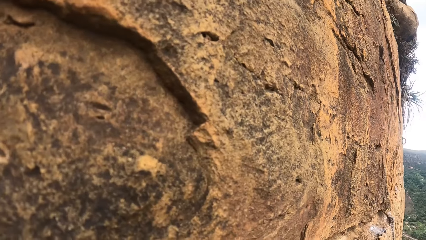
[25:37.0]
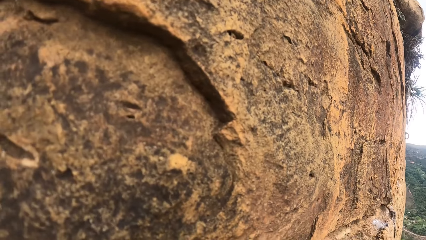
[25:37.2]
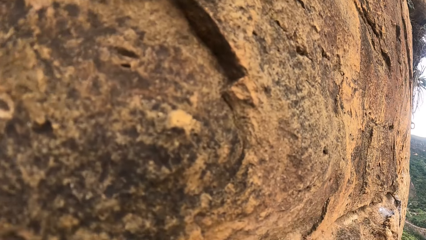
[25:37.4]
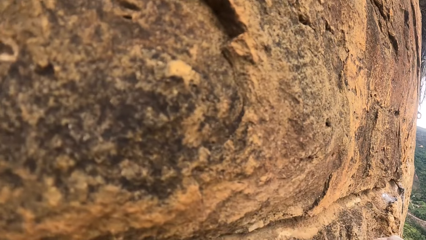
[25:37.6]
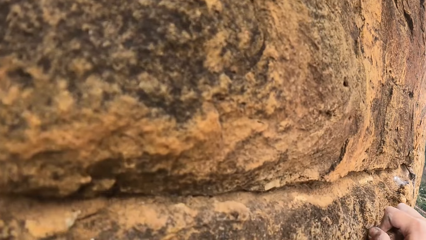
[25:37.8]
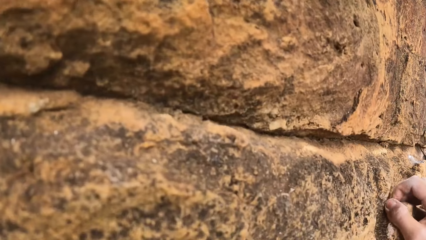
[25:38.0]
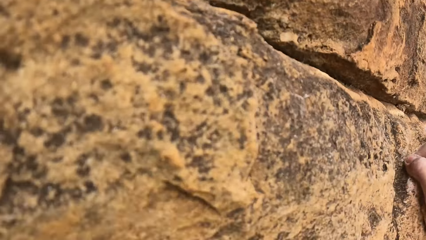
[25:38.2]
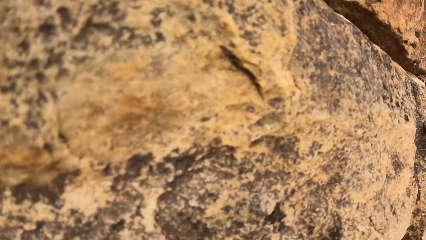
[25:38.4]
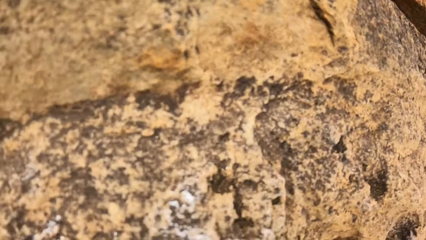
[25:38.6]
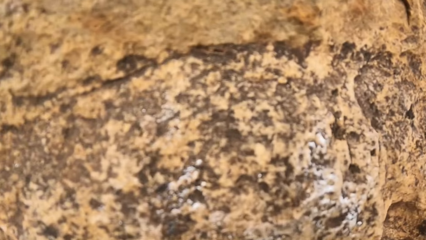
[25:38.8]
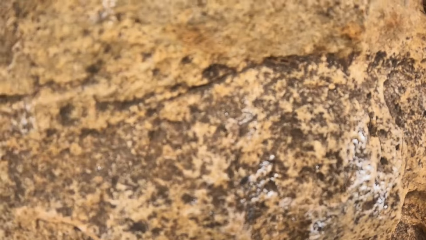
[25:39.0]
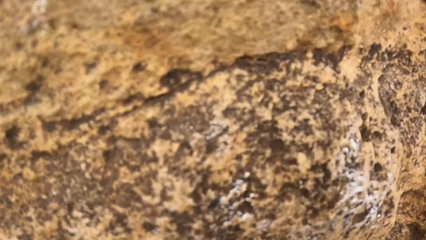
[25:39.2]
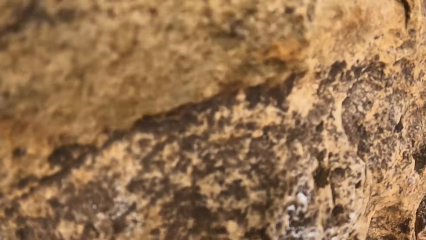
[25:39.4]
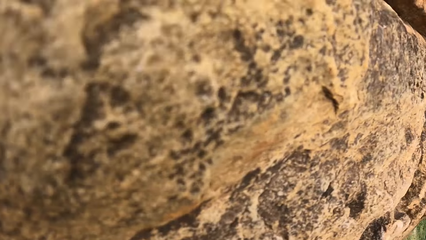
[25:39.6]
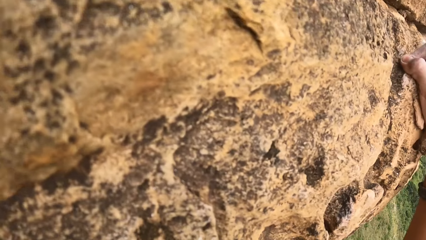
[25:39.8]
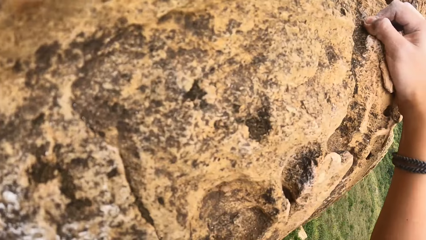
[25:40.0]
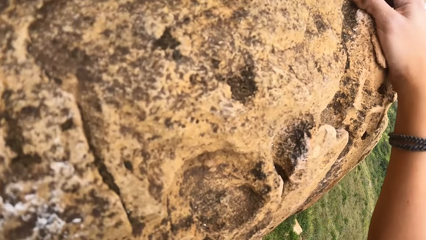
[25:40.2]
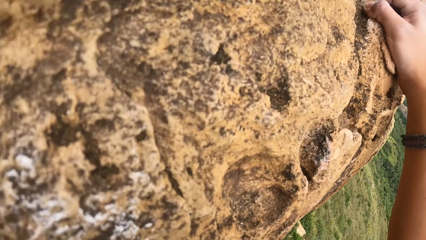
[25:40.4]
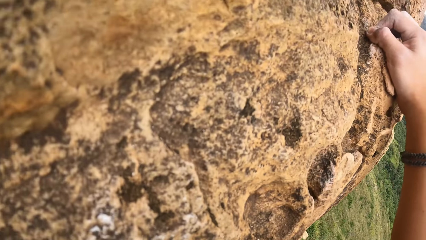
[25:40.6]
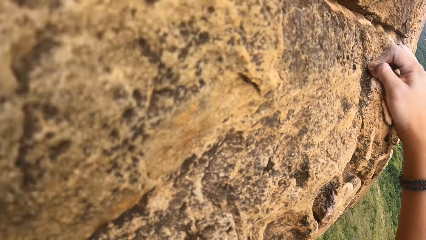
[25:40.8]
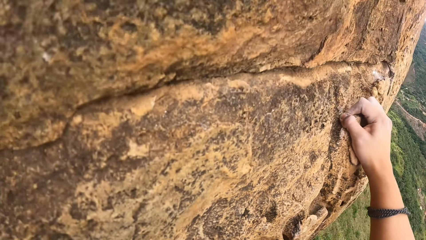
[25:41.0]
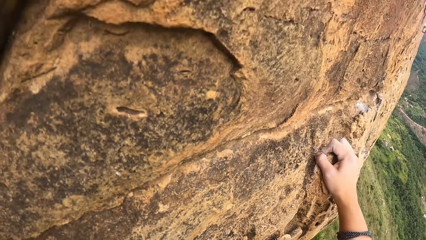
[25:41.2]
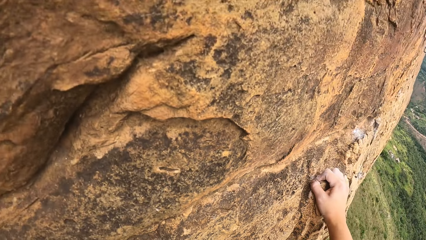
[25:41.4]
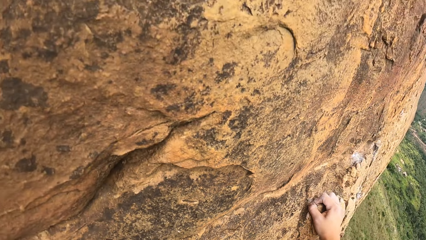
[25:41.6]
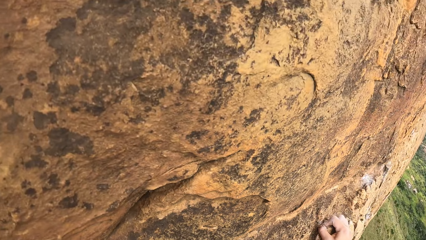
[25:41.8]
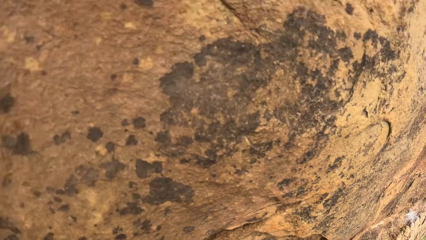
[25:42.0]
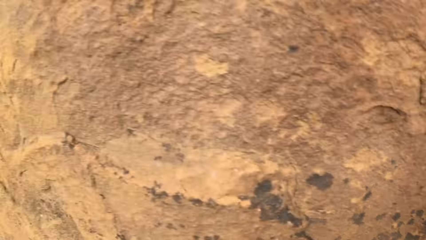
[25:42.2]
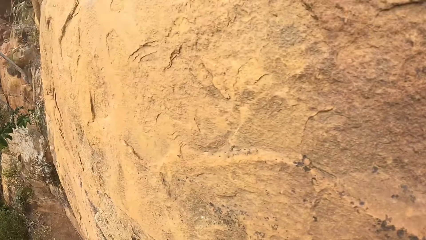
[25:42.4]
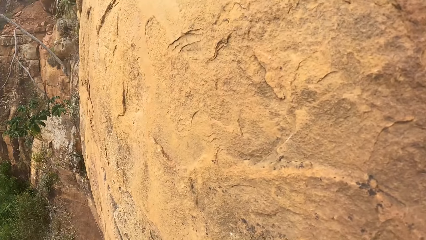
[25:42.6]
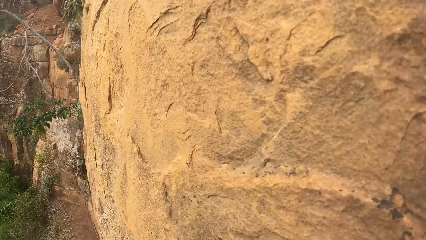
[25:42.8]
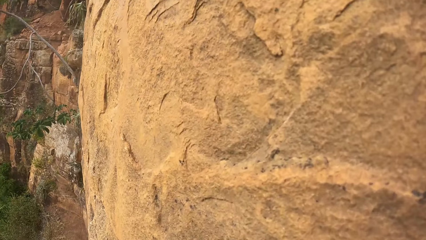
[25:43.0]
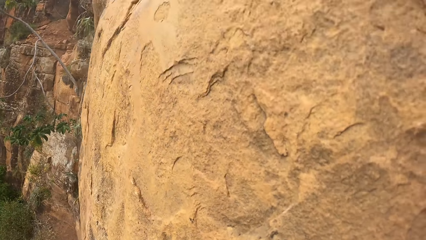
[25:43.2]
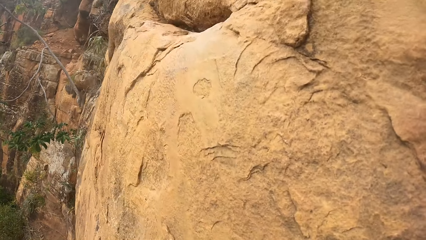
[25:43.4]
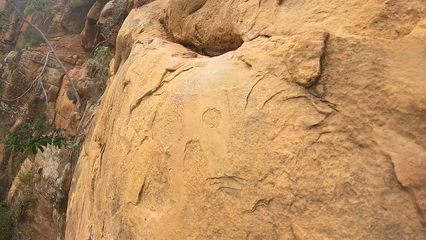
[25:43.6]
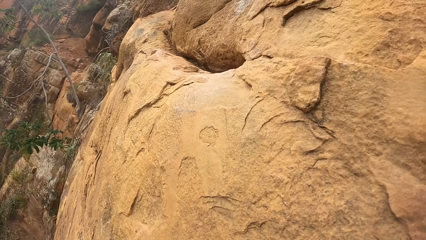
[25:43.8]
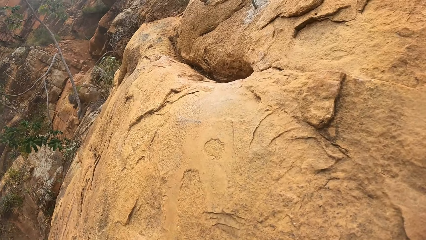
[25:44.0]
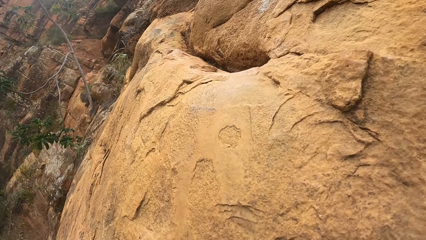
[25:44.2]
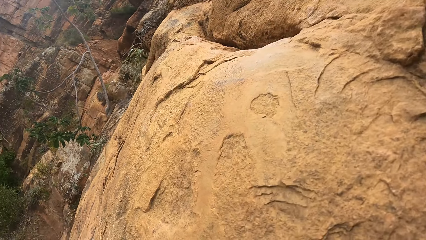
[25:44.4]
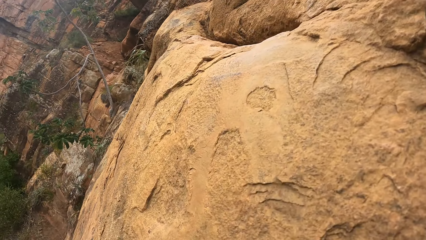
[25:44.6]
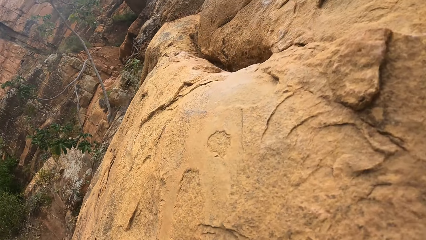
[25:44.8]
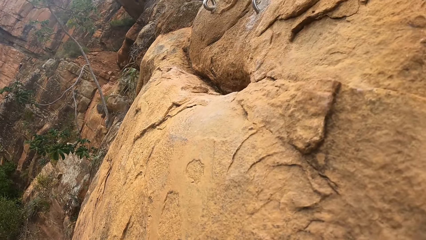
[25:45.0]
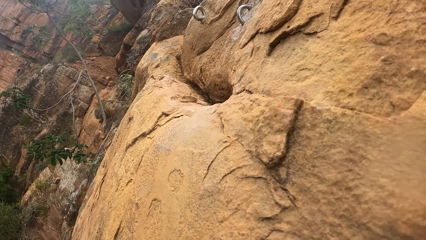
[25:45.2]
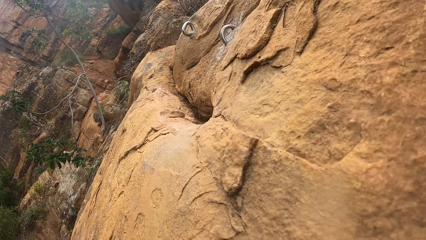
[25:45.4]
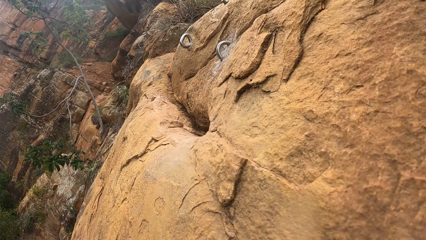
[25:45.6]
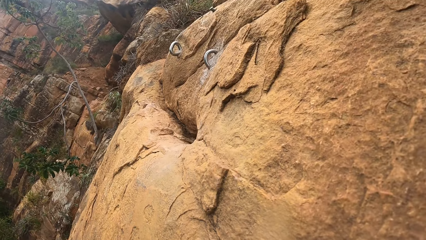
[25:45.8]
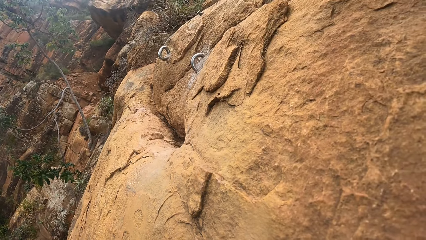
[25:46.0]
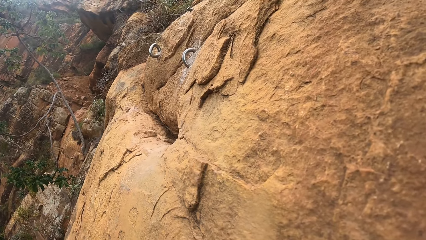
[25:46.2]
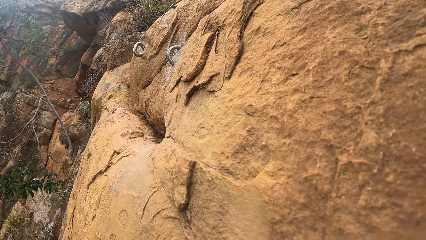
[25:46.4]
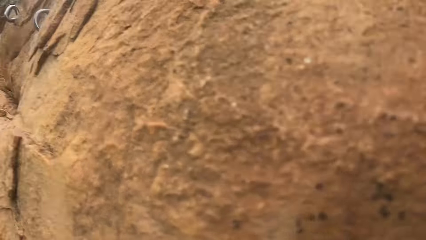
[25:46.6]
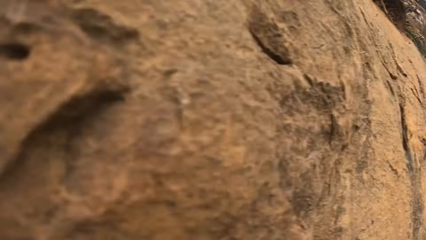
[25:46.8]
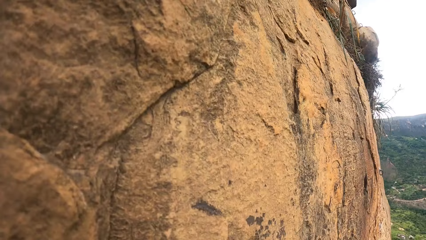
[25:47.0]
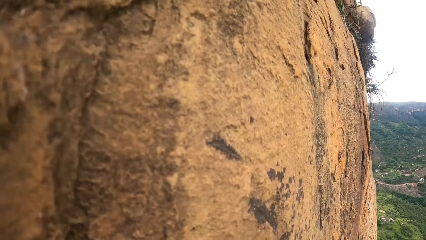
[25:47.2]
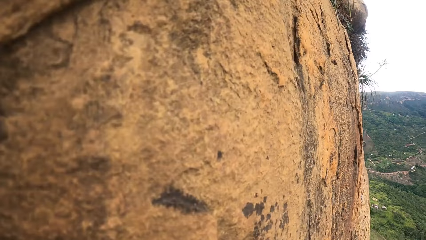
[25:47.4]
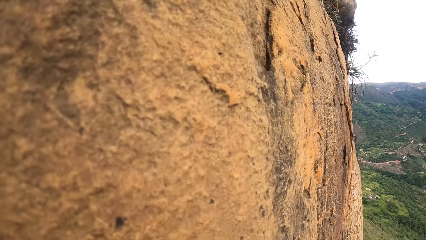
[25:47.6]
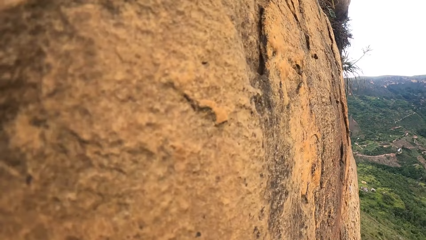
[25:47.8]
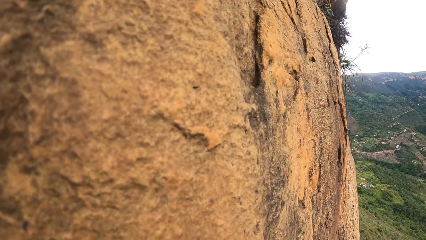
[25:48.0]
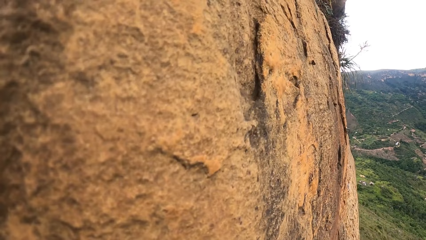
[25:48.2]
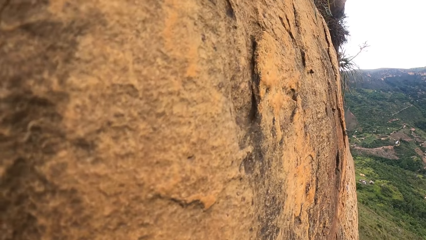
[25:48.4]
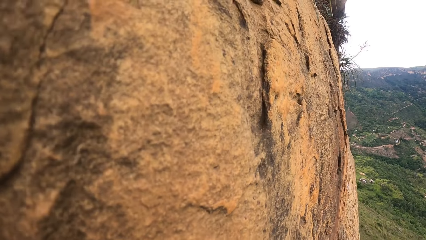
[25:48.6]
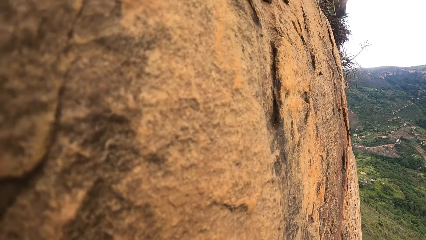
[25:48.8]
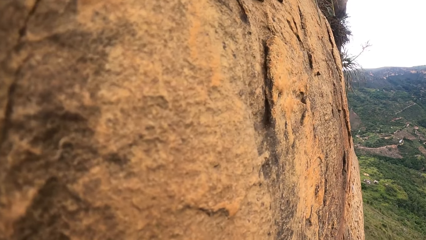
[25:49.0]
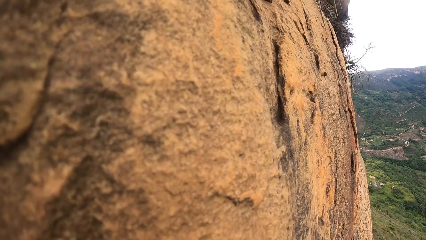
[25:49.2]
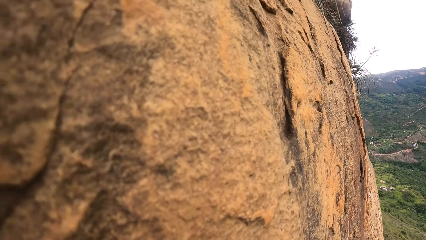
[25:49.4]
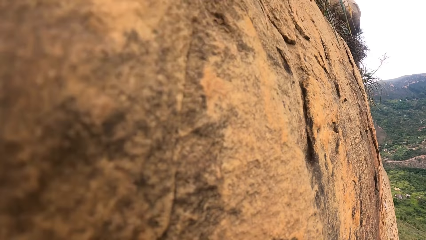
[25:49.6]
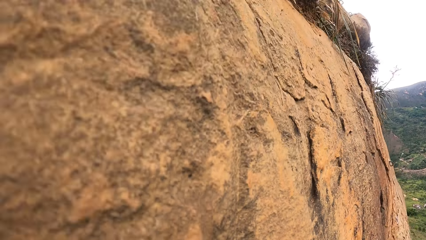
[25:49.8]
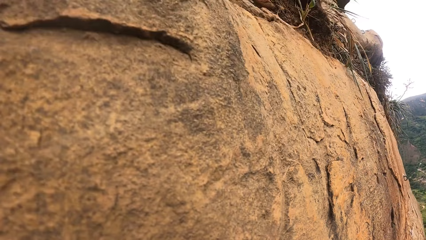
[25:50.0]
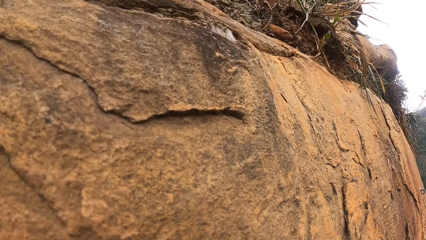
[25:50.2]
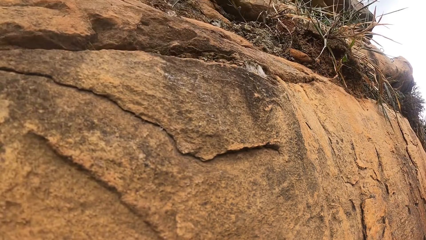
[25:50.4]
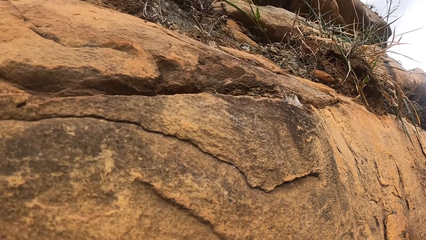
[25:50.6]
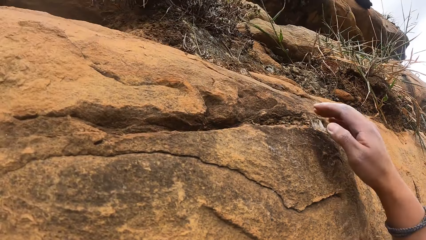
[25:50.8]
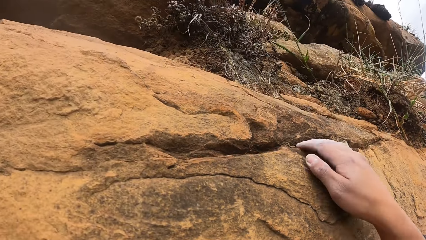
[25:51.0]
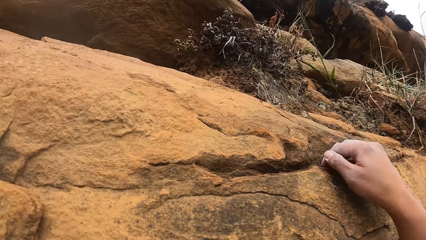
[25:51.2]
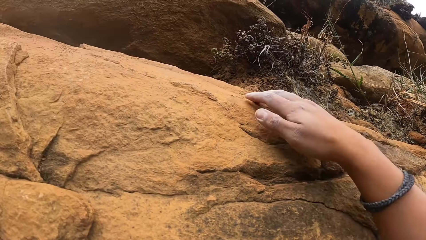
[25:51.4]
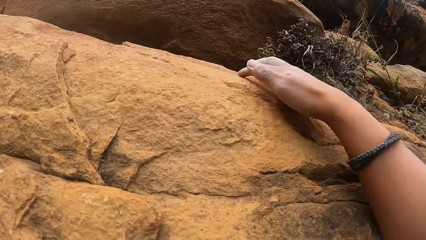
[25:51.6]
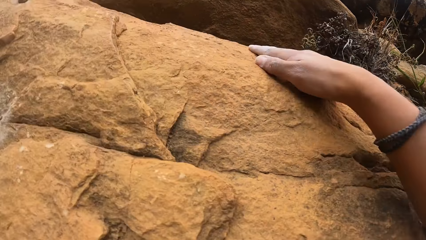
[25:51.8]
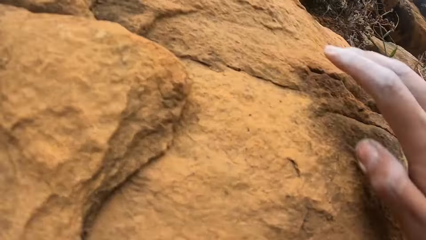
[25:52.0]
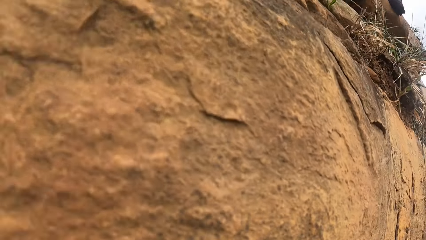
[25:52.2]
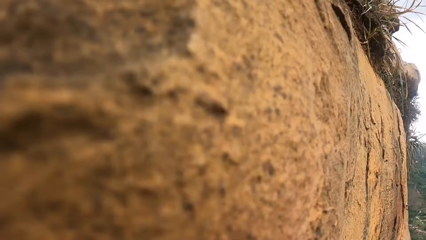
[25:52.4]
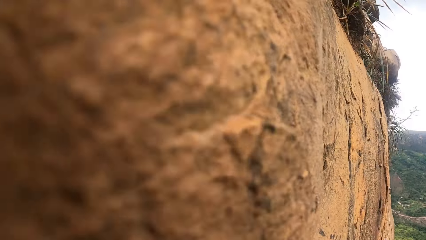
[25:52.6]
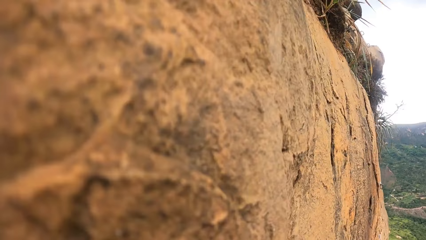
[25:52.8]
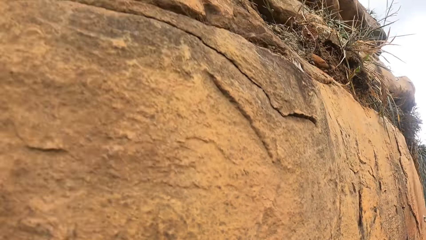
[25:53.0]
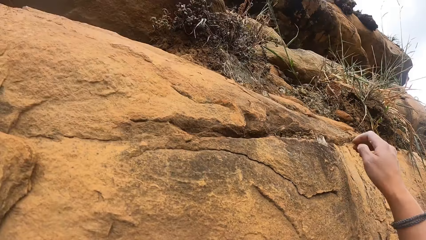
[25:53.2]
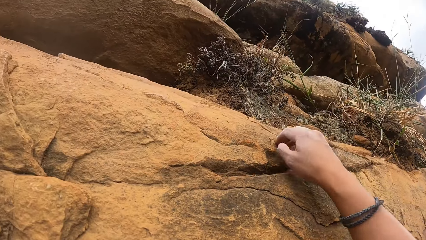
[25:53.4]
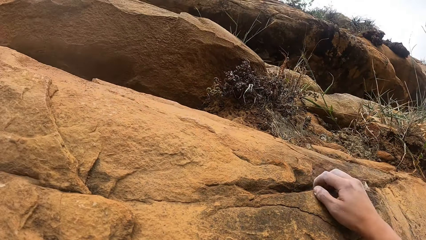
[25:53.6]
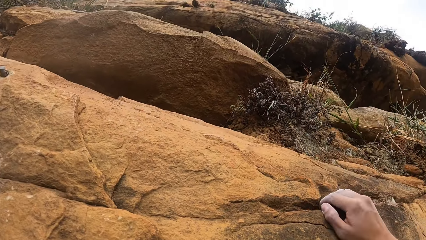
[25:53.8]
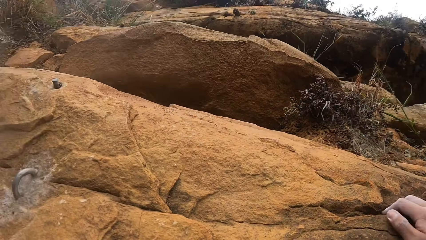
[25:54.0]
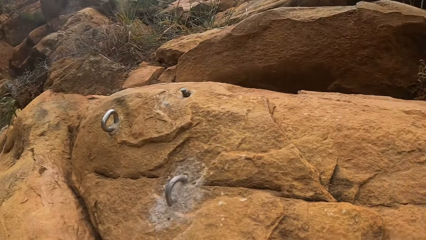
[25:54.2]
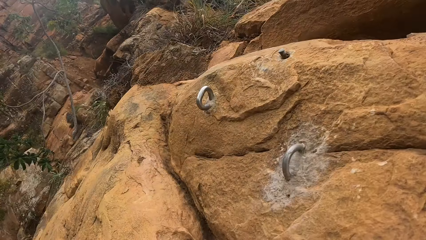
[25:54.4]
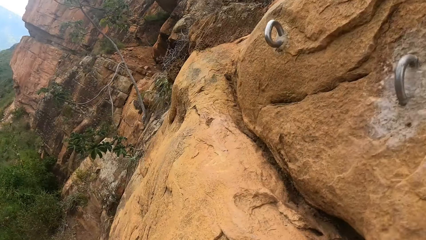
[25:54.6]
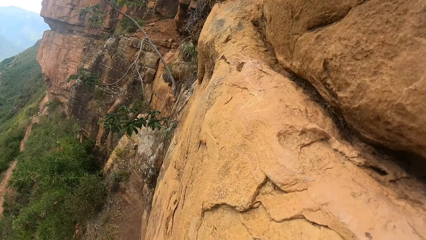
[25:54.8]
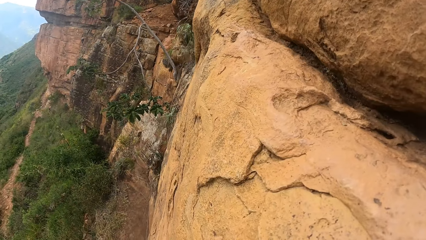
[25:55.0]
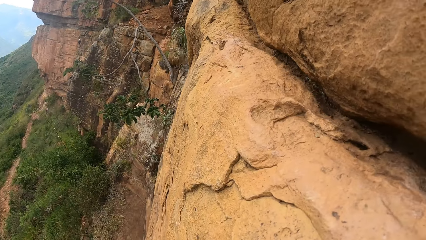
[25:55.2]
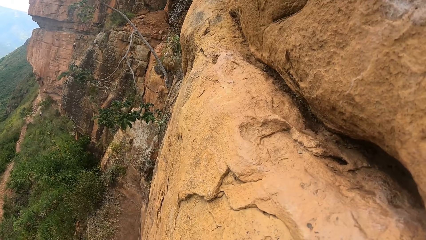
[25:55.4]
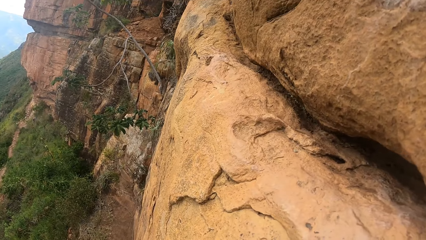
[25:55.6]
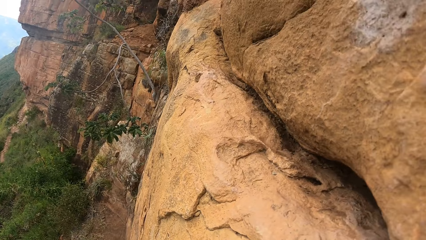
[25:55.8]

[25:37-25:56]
The camera wearer holds a rock. They look around. They climb the rock. They look around. They climb the rock. They look around.
